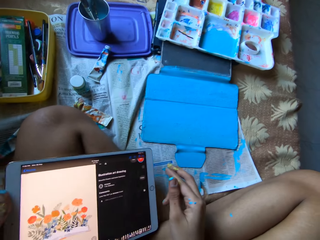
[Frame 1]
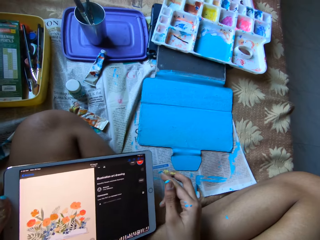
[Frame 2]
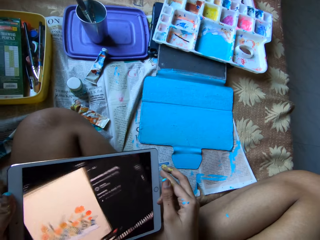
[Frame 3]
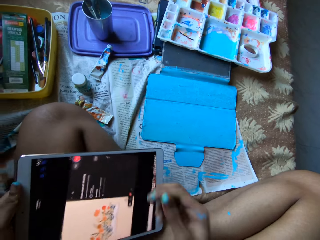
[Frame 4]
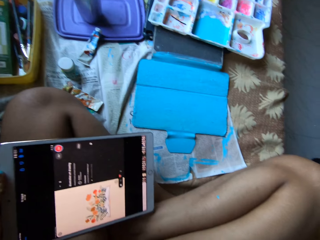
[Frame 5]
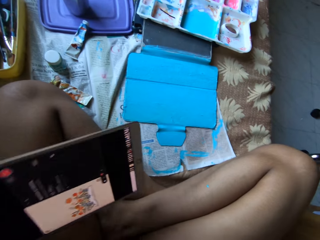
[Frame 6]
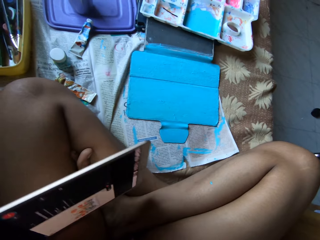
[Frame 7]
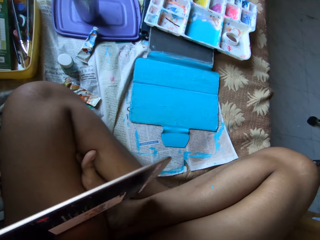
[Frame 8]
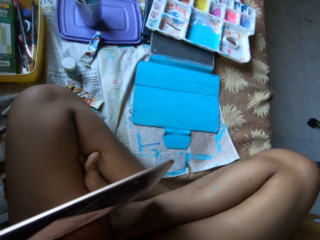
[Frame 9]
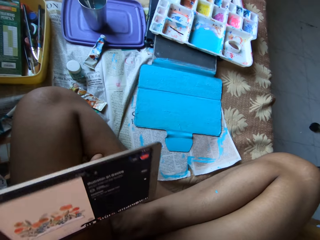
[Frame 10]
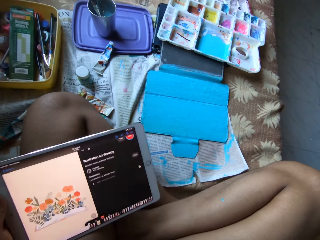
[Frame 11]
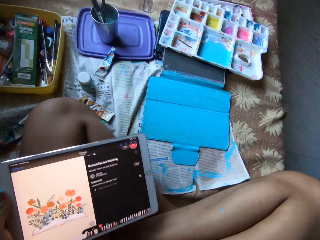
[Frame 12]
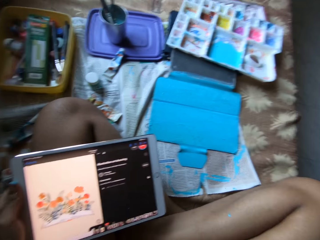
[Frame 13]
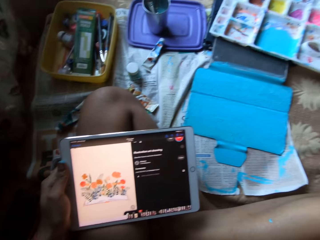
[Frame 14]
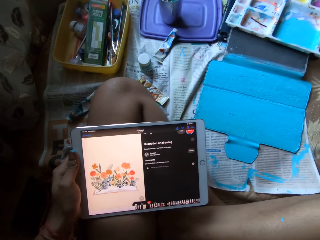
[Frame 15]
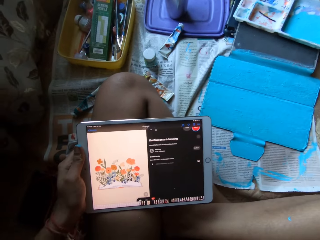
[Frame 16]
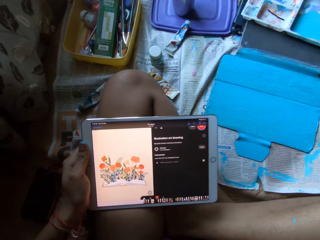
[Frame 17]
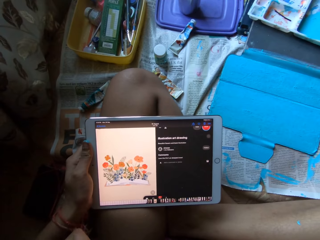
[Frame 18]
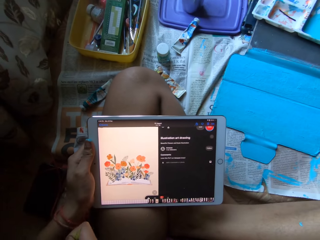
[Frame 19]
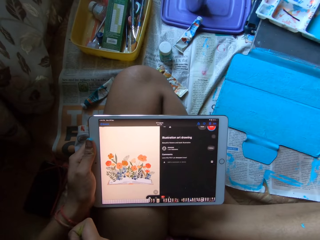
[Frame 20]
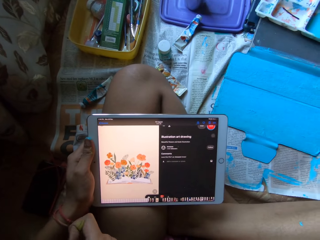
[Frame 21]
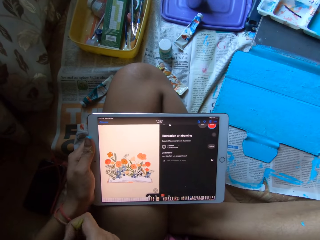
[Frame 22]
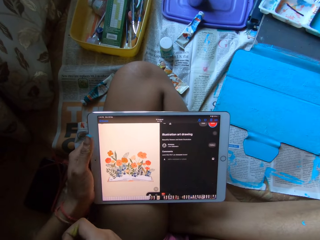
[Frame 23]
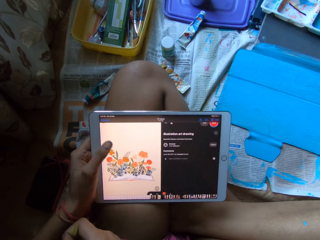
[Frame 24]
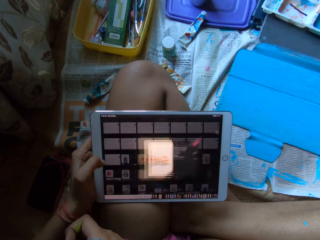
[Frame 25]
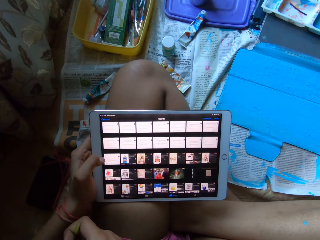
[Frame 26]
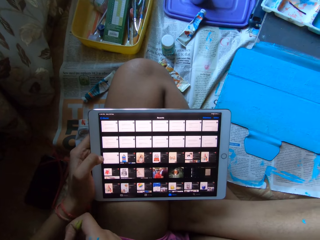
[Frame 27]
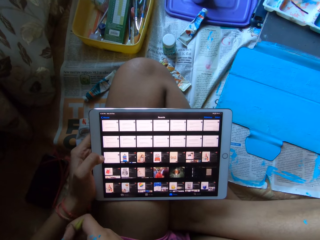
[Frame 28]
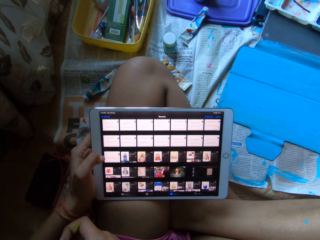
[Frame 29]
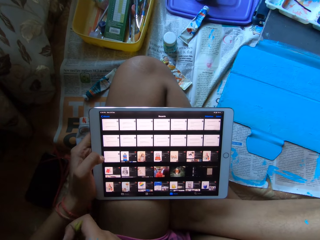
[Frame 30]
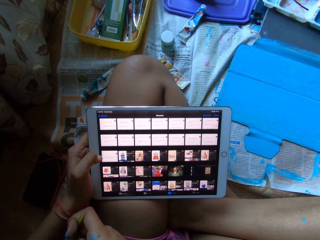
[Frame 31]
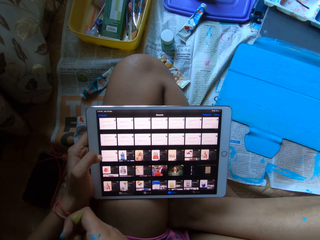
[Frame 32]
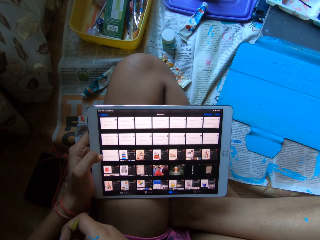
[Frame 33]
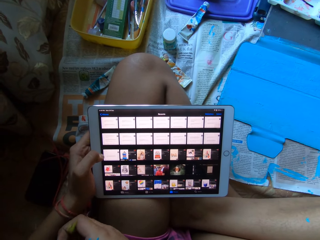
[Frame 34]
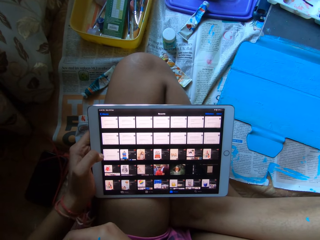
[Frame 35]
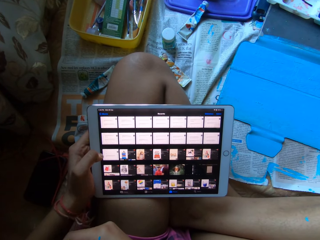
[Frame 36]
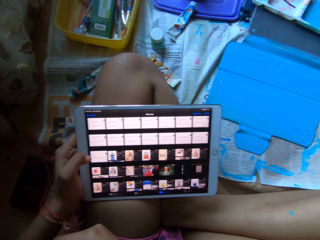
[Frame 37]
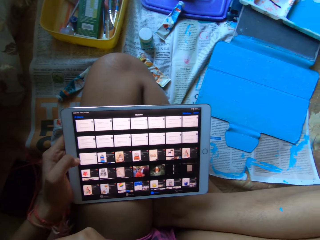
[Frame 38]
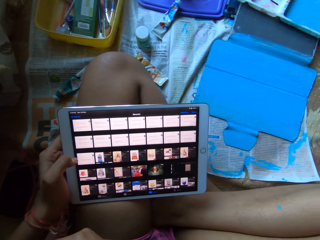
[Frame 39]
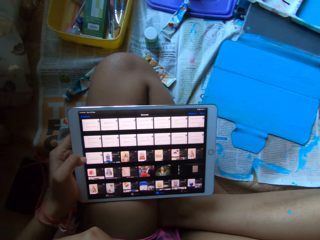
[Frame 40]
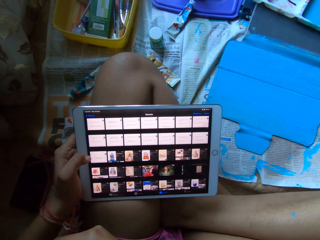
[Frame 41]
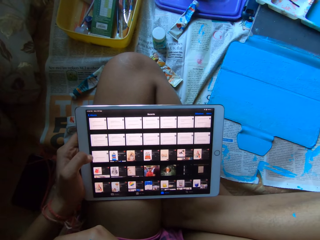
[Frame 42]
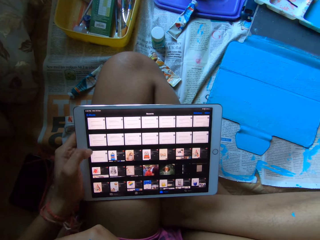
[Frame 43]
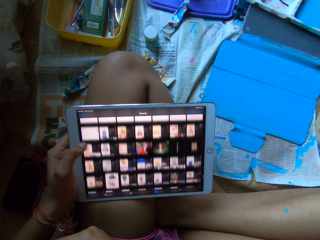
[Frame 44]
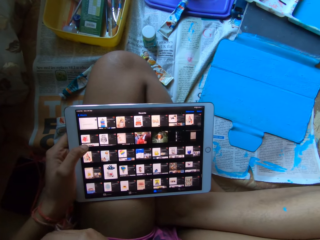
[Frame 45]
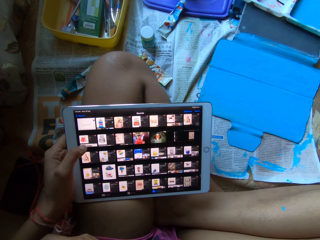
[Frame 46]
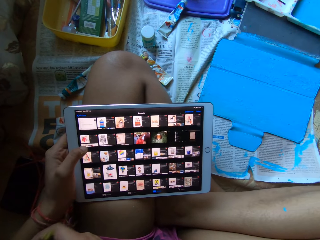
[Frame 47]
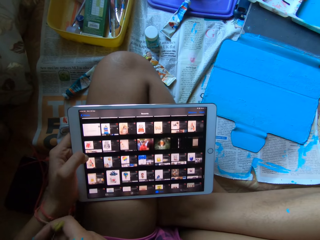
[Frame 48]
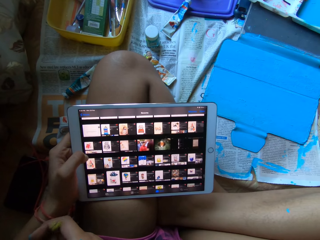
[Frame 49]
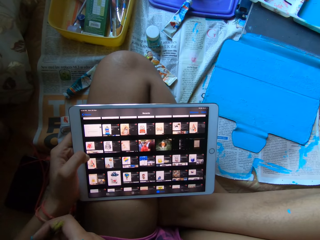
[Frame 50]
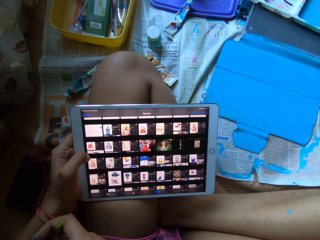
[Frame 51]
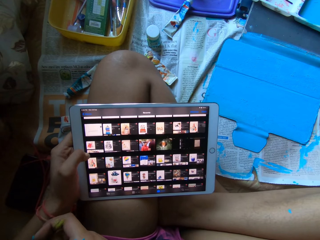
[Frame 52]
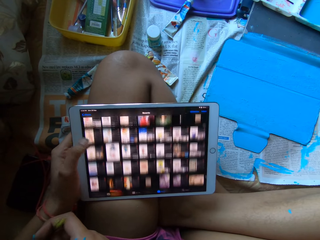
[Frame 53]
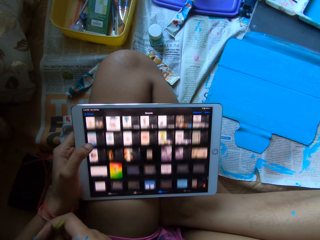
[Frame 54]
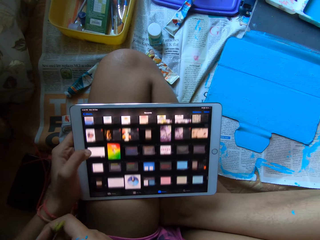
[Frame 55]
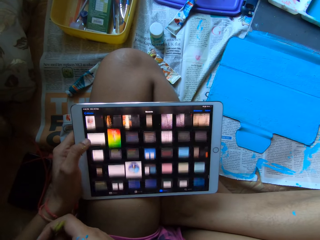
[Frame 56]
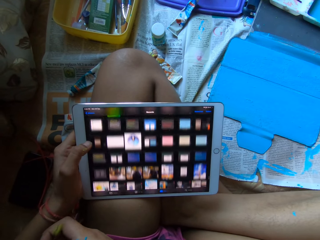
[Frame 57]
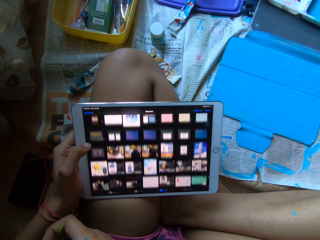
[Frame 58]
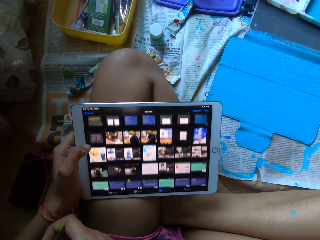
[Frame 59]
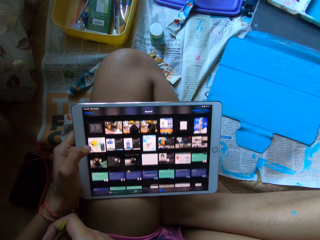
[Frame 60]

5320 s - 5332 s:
The camera wearer lifts the tablet from their thigh with their left hand. They drop the tablet on their thigh with their left hand. They scroll the tablet with their left thumb.

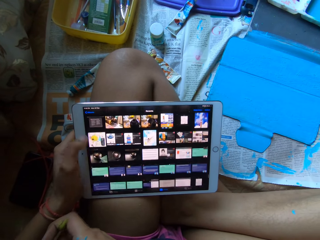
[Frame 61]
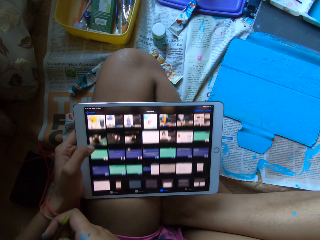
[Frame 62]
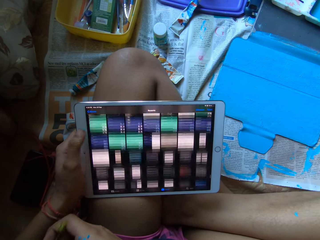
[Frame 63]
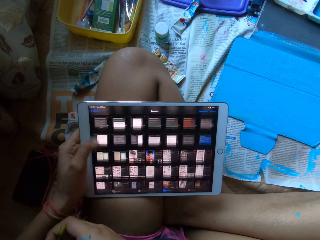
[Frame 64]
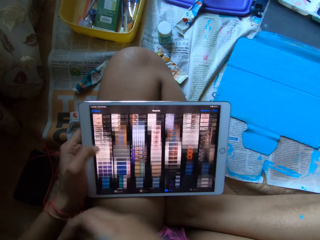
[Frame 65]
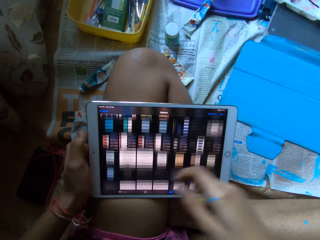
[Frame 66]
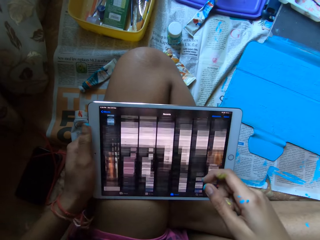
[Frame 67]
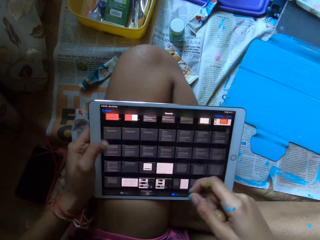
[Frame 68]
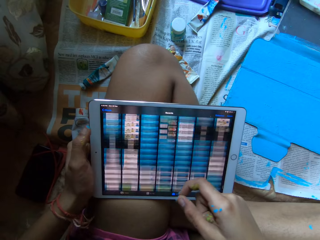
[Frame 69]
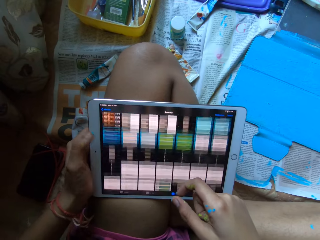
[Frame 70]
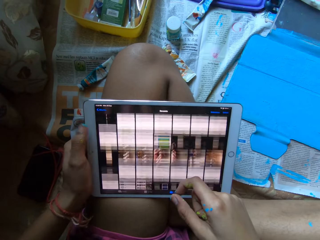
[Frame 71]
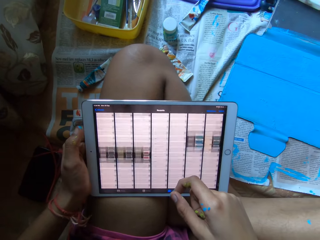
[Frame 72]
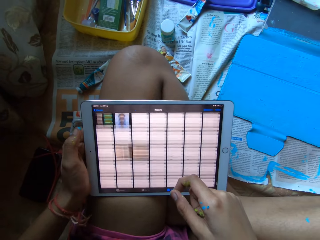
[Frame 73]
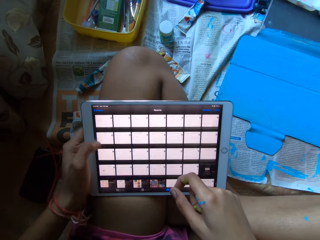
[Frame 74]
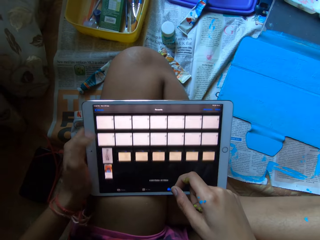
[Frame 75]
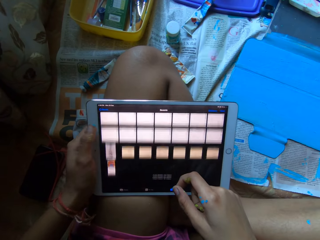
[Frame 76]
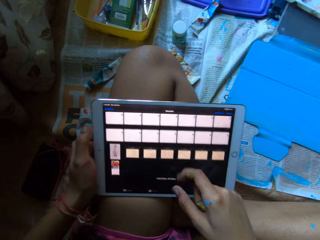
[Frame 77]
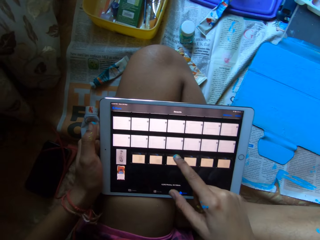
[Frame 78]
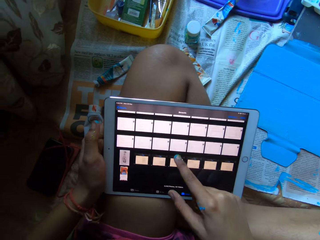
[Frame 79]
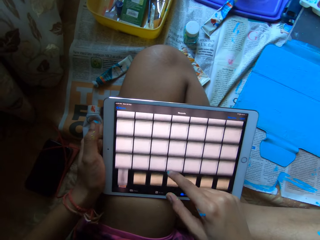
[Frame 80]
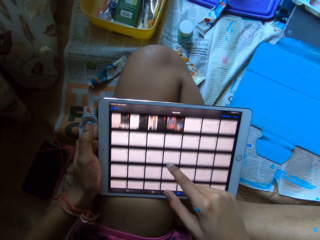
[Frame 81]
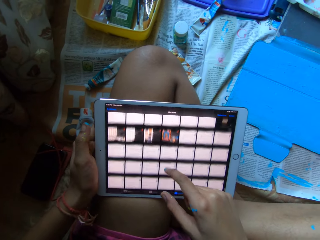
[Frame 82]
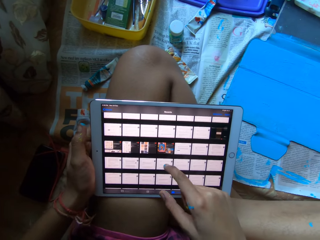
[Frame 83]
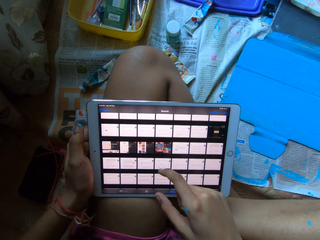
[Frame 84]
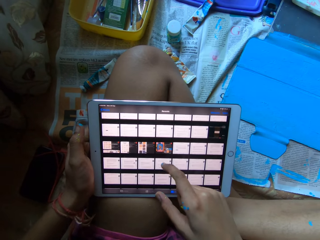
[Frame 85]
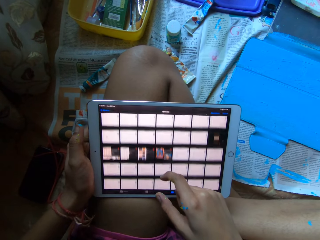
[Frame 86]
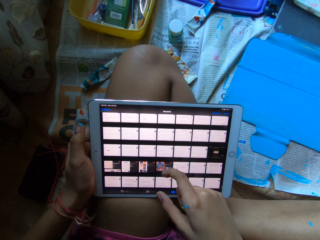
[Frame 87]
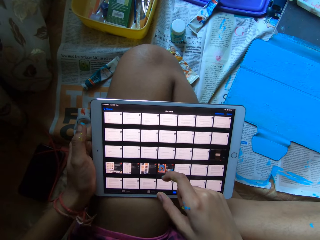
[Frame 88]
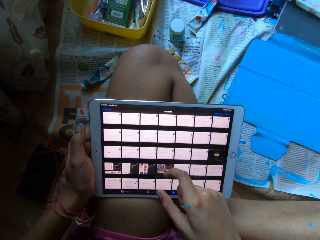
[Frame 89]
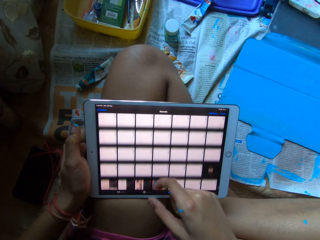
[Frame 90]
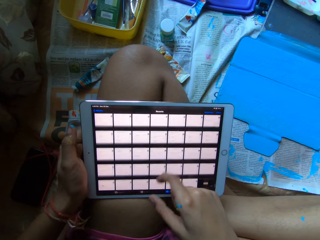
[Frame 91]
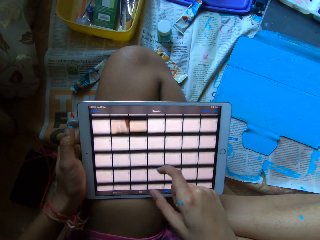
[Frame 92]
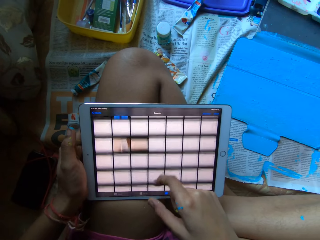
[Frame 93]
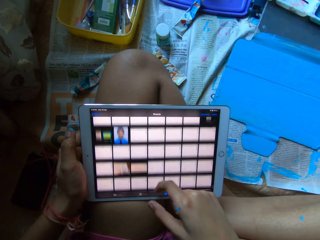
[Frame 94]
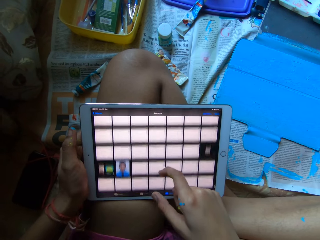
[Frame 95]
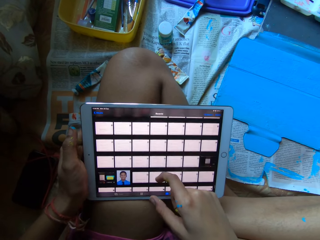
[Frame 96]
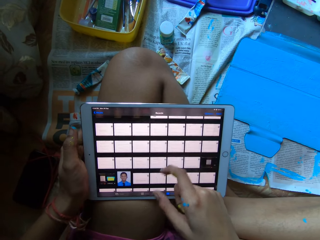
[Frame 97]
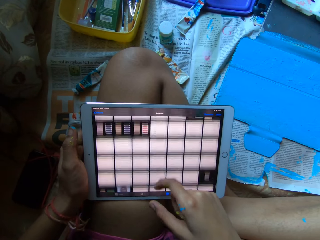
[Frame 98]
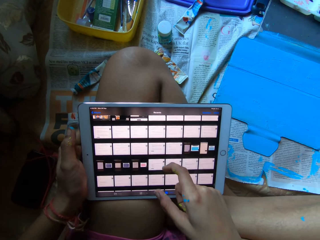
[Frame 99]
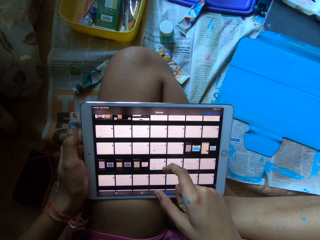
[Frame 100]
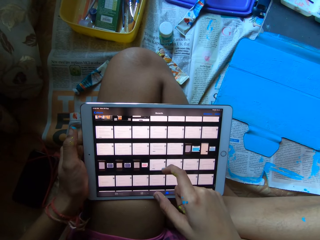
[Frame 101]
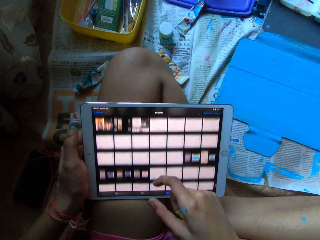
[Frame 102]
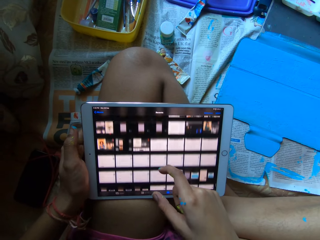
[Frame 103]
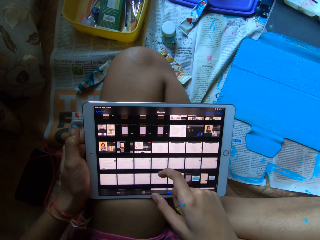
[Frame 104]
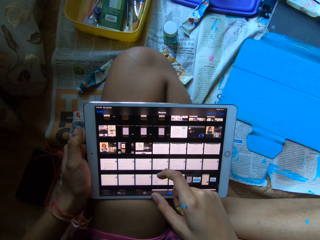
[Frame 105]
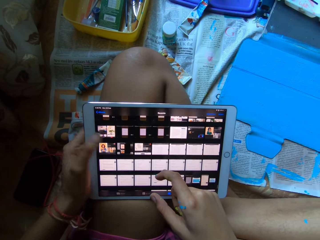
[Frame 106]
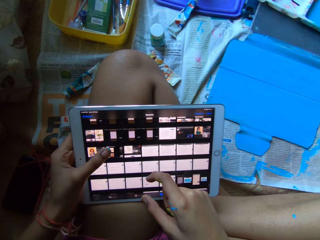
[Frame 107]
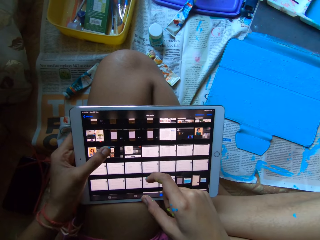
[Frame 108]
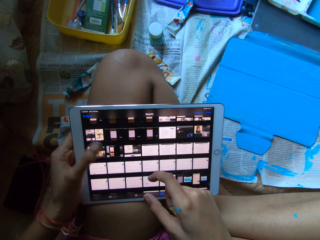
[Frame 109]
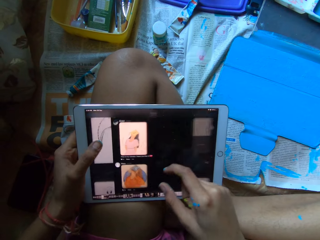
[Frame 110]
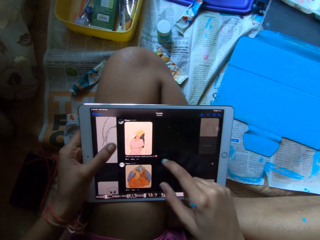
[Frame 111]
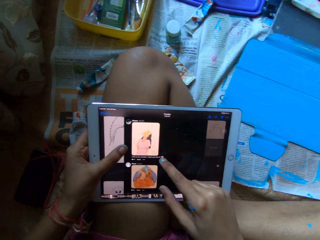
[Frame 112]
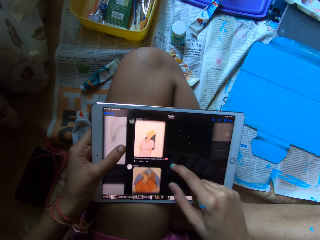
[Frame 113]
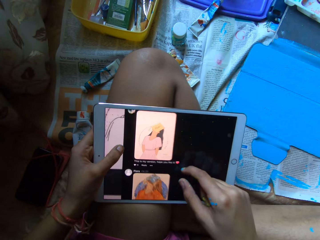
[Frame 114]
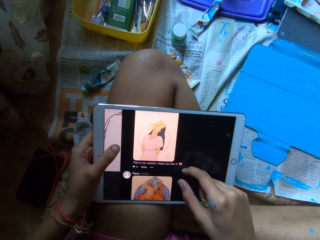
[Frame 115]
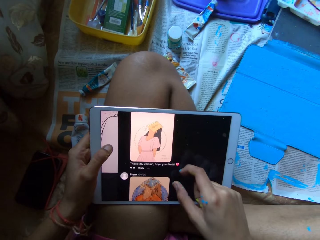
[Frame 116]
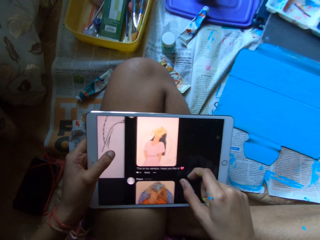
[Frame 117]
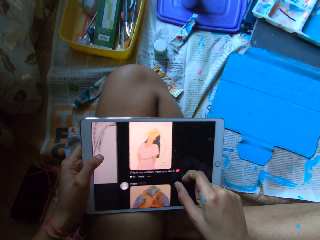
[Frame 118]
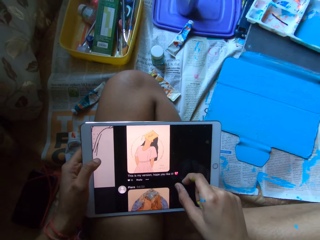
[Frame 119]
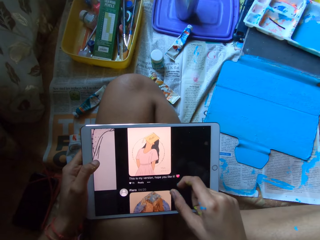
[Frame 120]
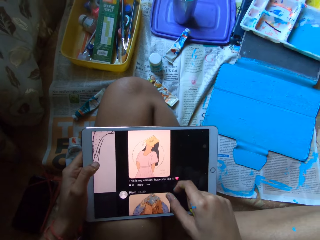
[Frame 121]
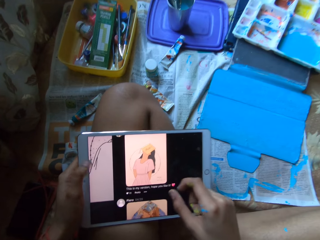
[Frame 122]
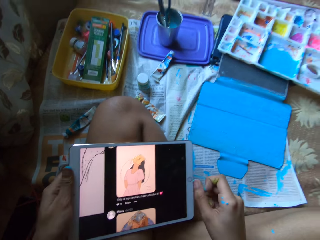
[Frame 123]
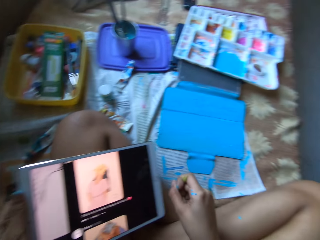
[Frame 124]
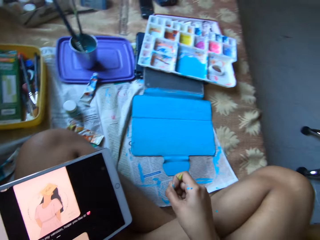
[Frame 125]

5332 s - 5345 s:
The camera wearer scrolls the tablet with his right index finger. He taps the tablet with his left thumb. He zooms the picture with both hands.
